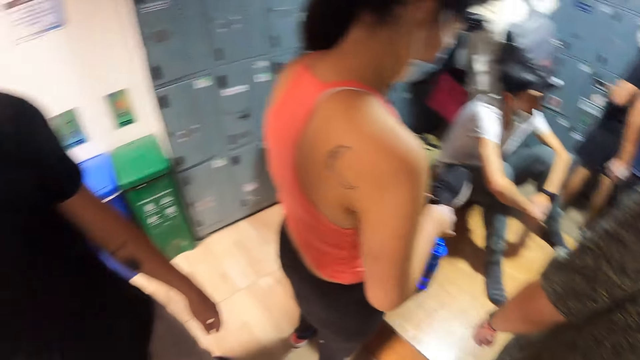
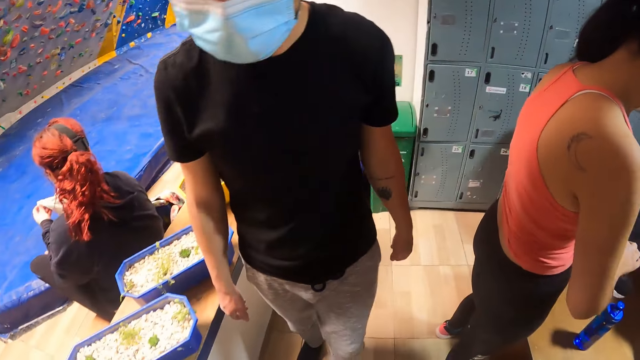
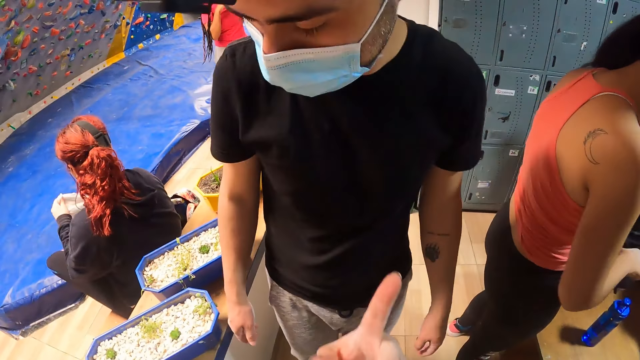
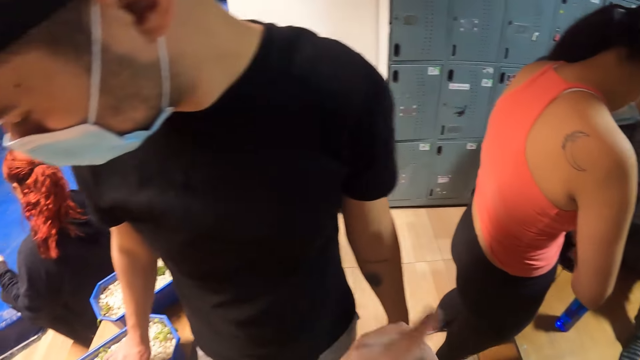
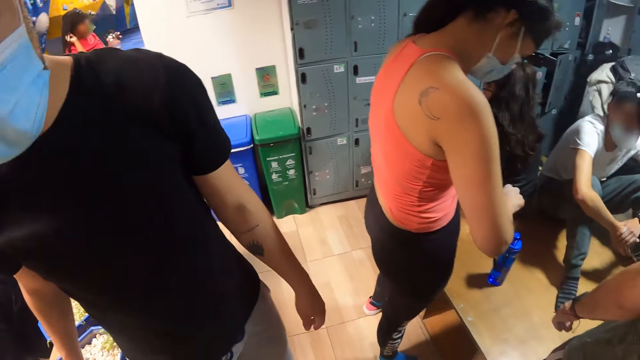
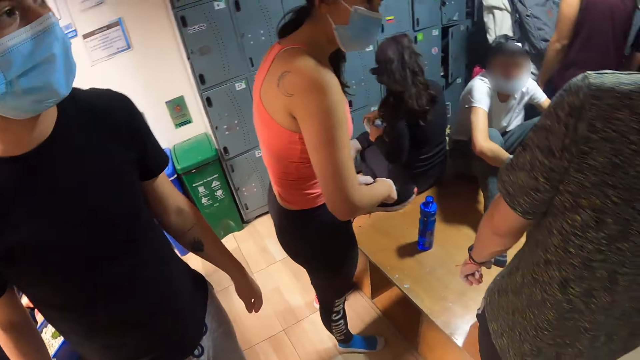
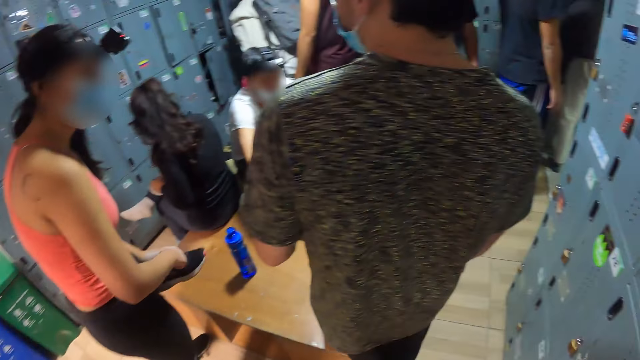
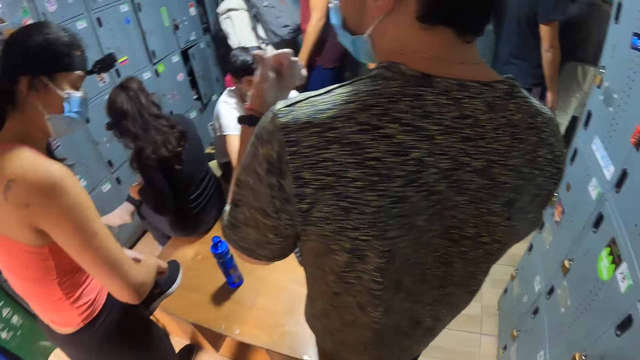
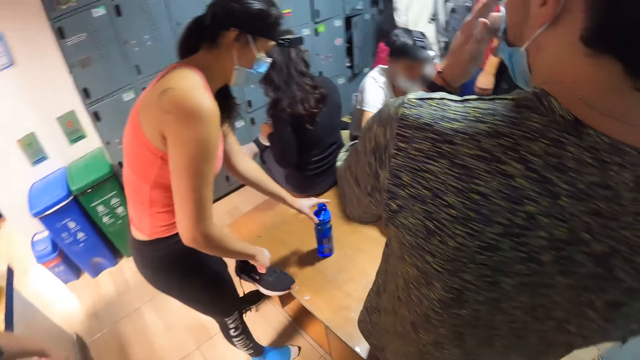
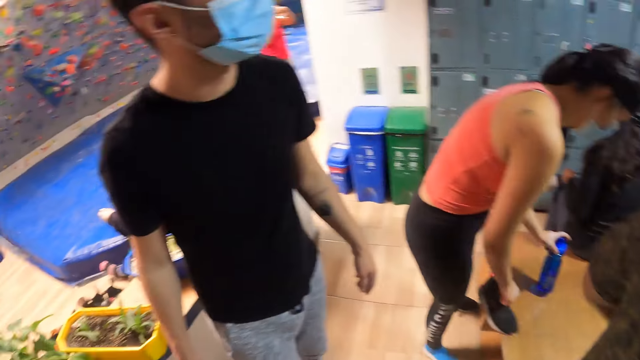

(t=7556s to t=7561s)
The camera wearer looks around in the room.

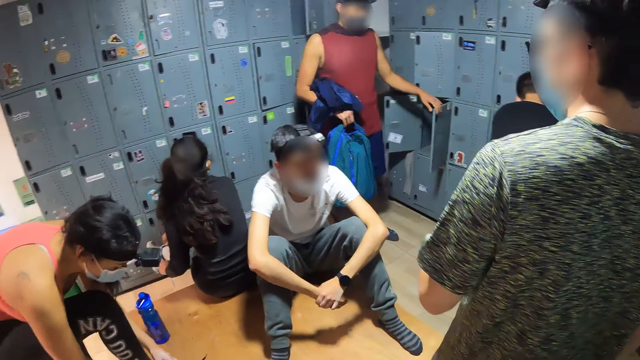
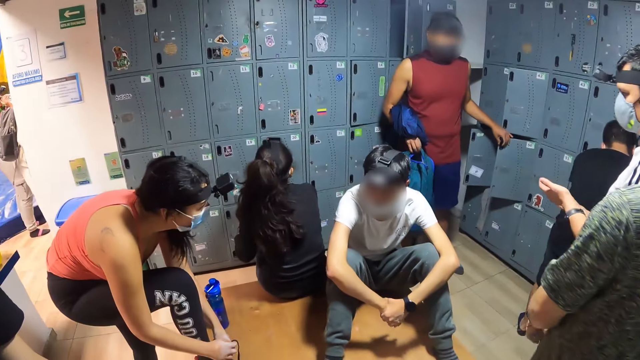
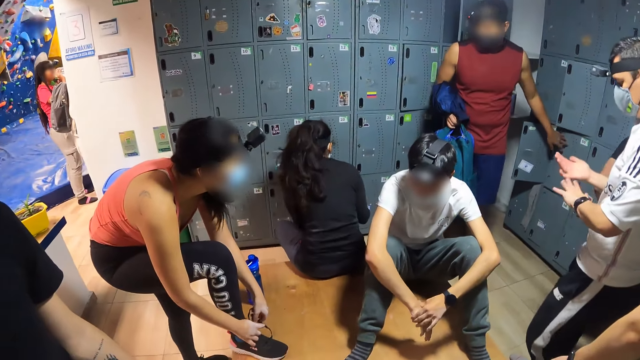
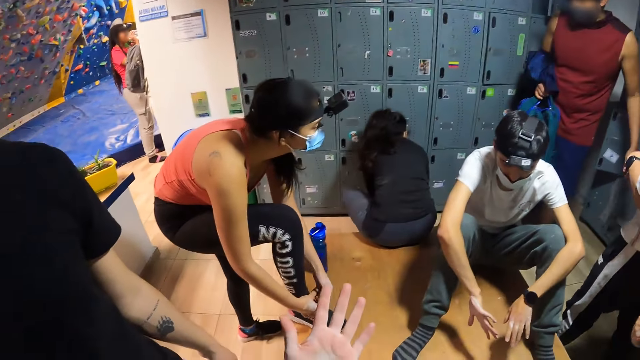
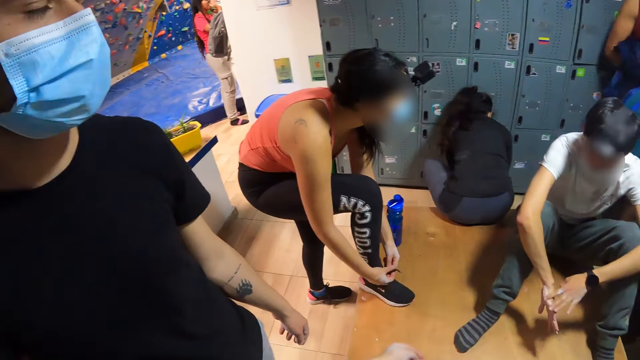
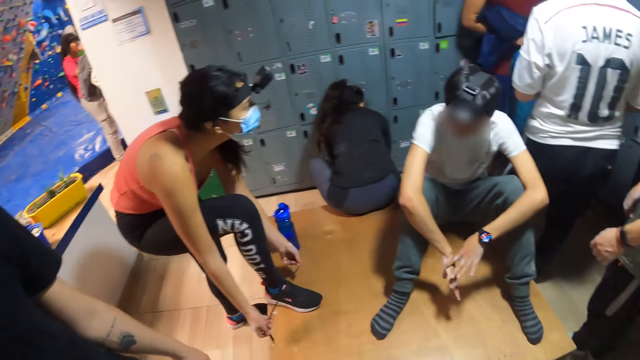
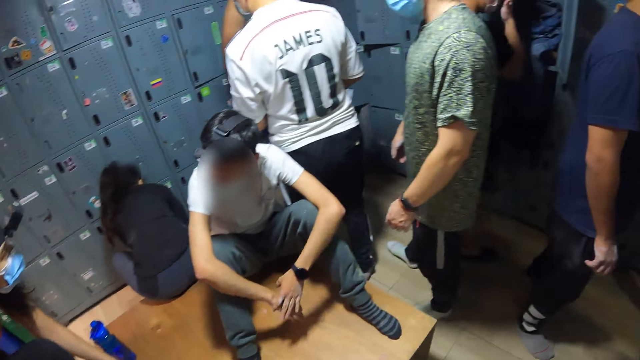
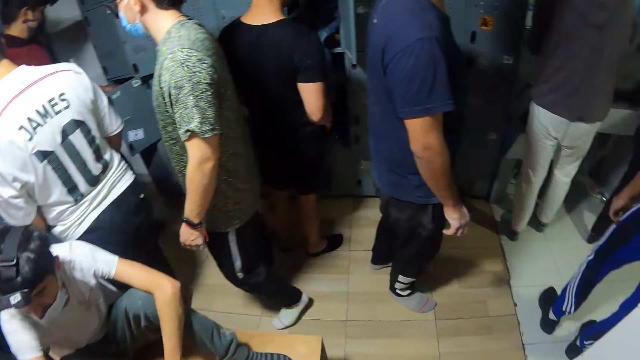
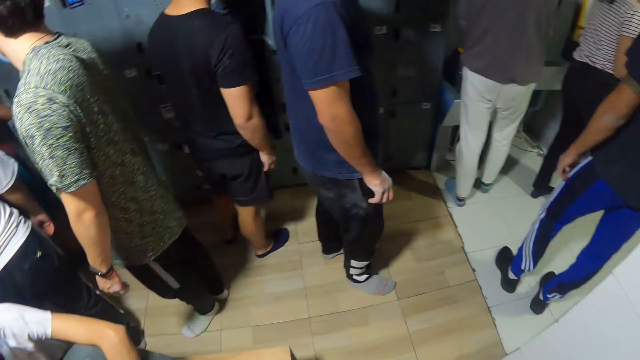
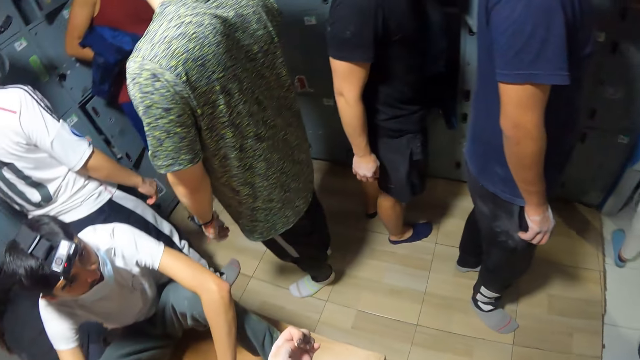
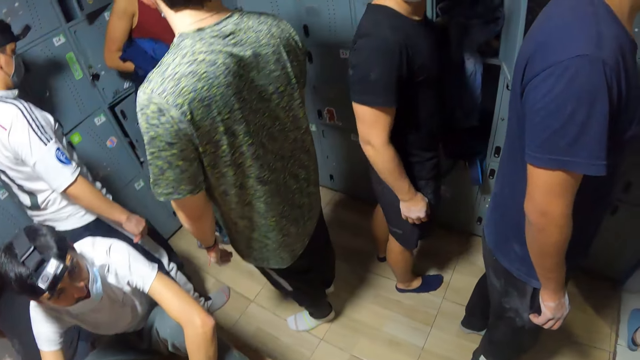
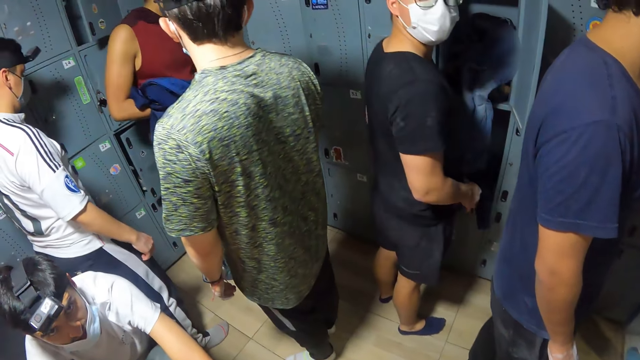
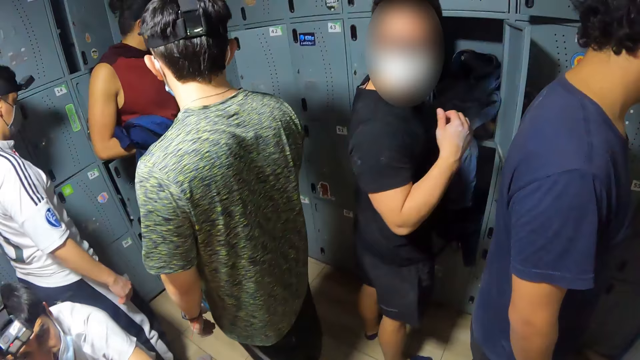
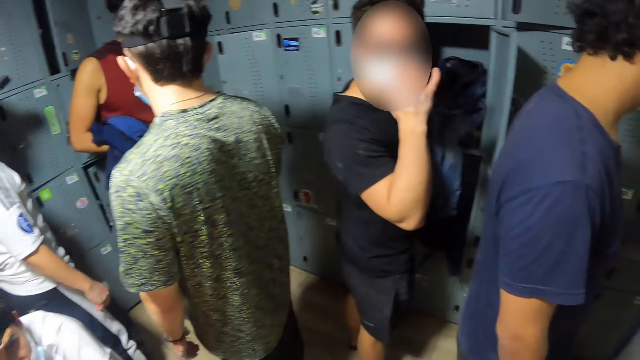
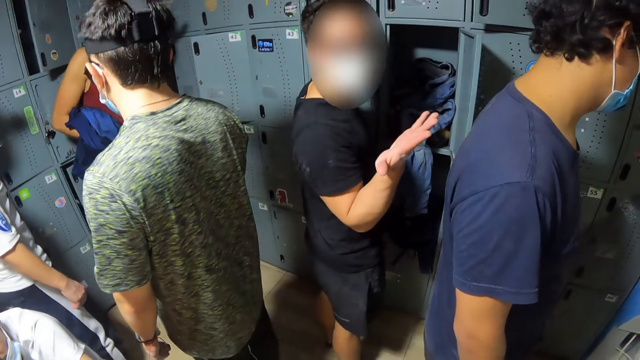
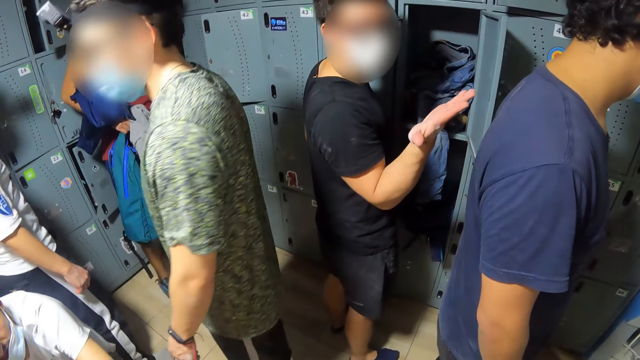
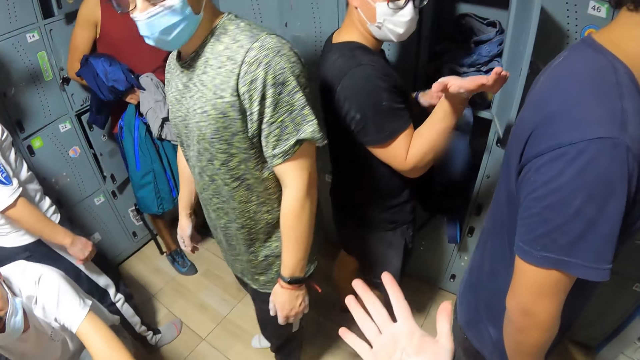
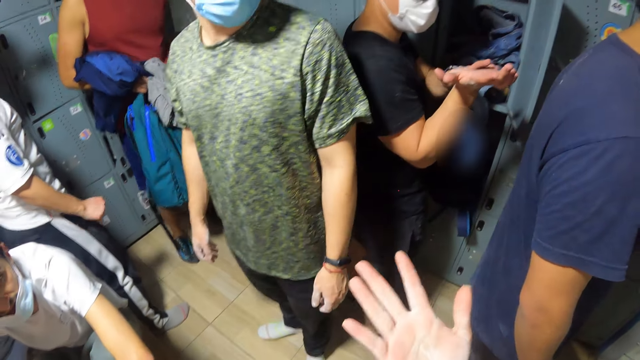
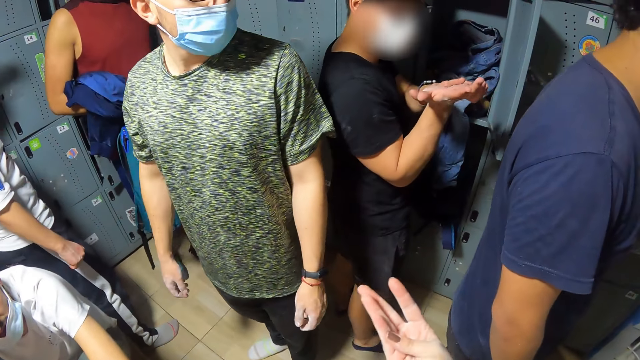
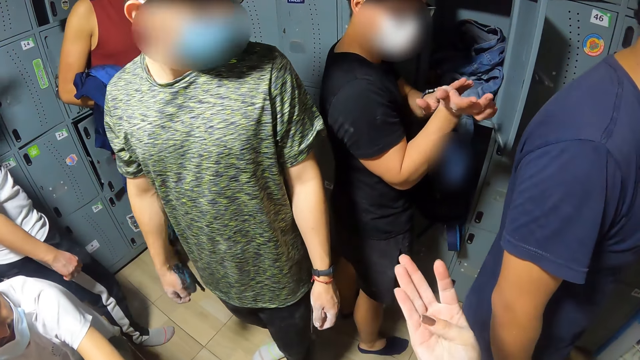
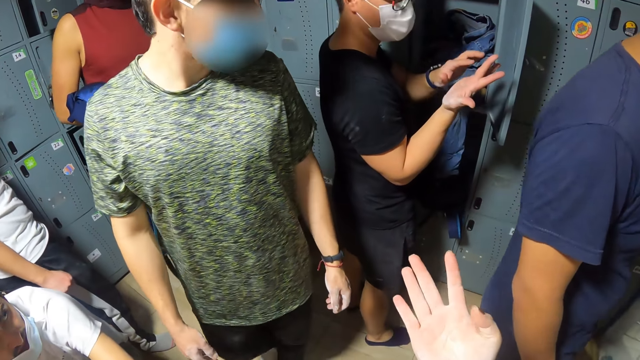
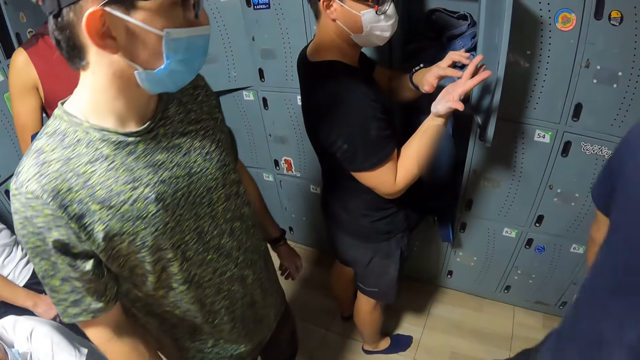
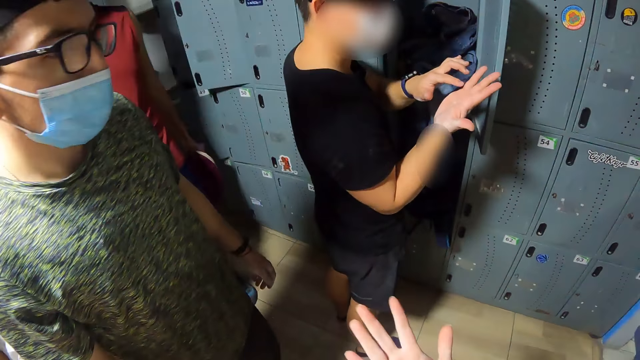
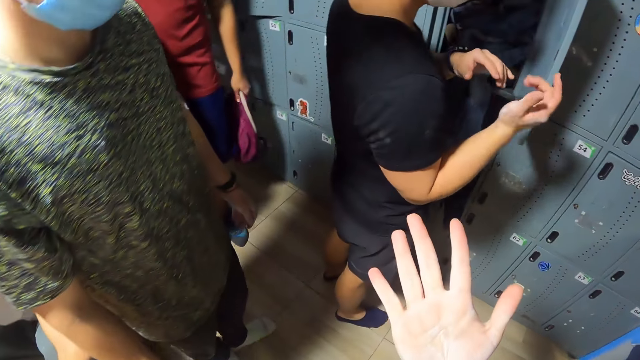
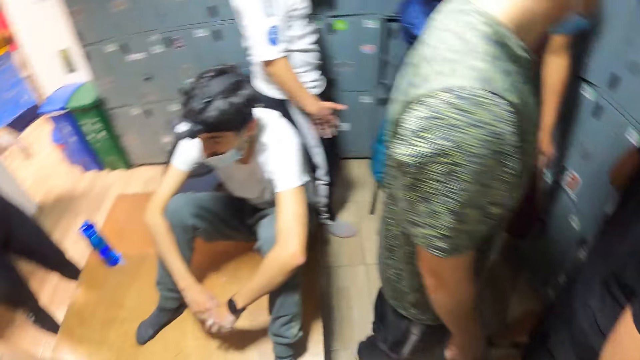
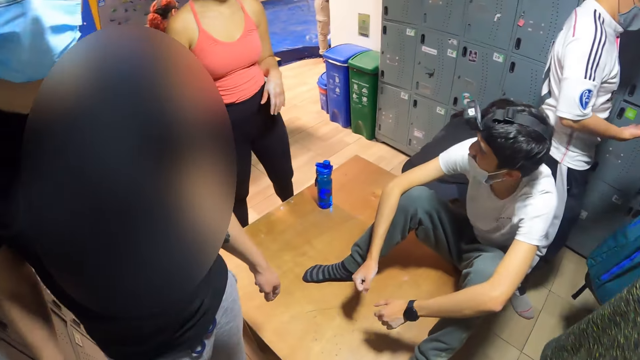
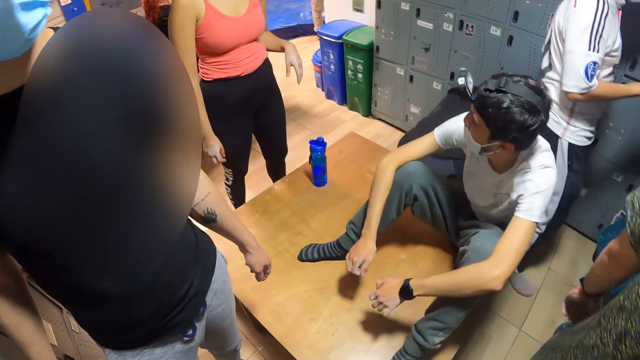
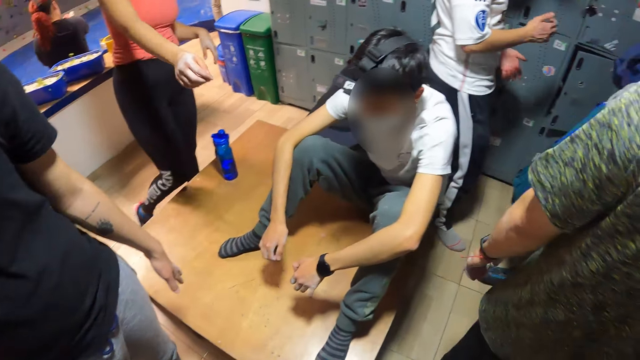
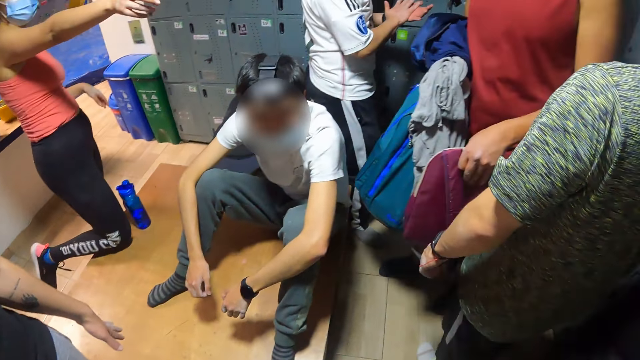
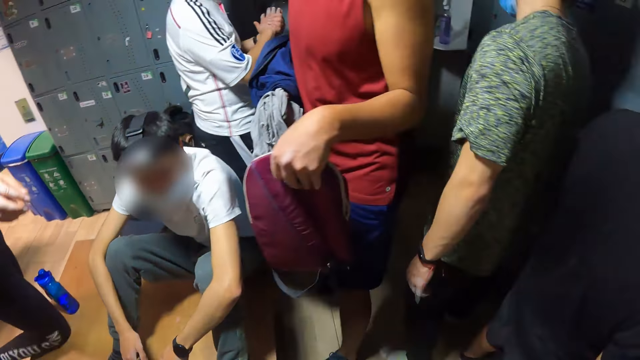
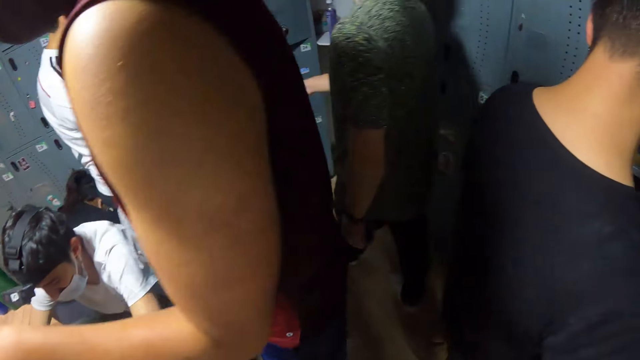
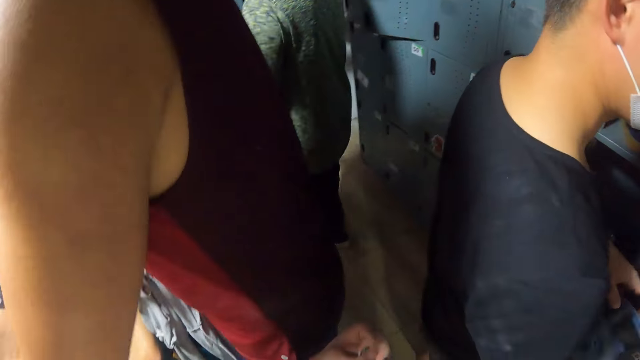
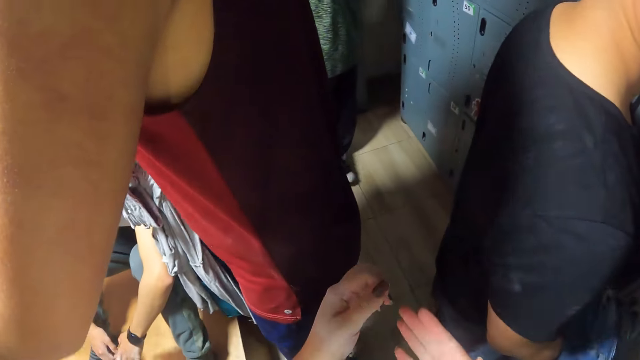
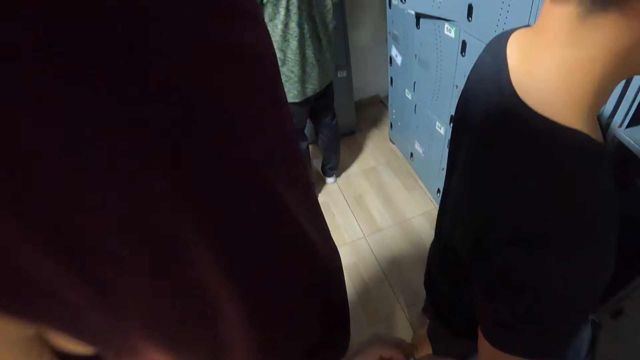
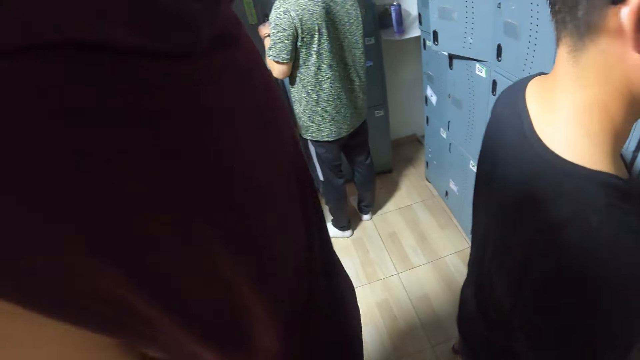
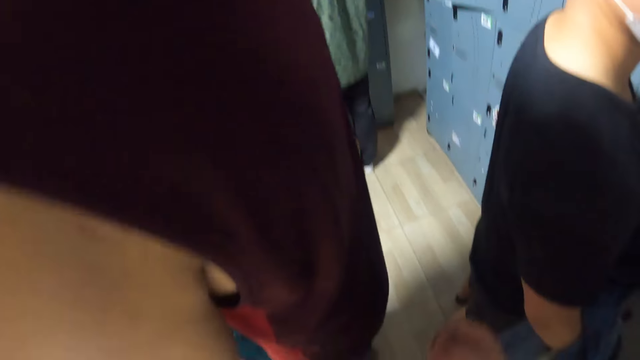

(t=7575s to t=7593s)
A man looks around the room. The camera wearer walks around the room. They interact with another man. They converse with the other man. They turn around. They converse with the first man. They look around the room. The other man looks in the locker. The camera wearer looks around the room.
